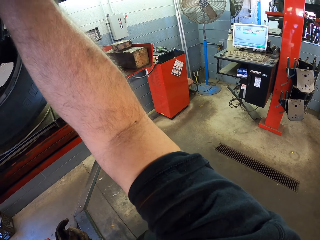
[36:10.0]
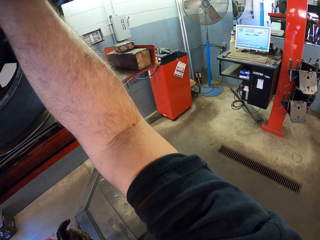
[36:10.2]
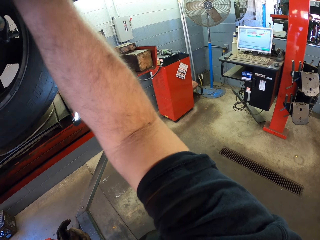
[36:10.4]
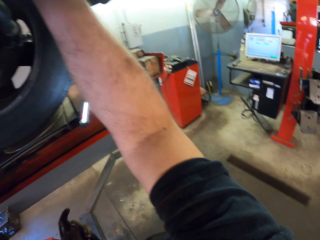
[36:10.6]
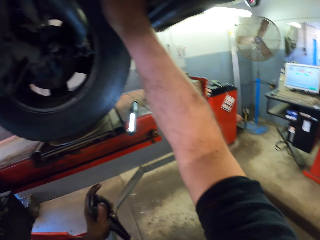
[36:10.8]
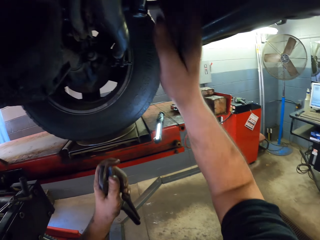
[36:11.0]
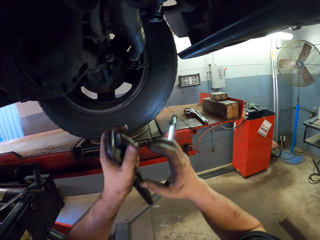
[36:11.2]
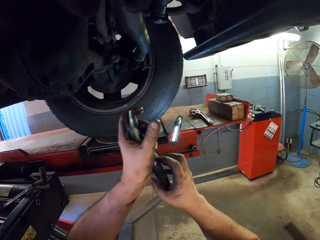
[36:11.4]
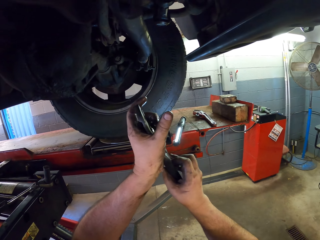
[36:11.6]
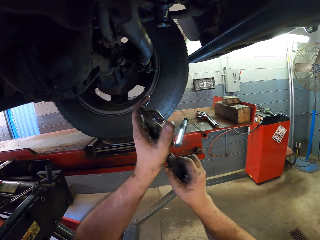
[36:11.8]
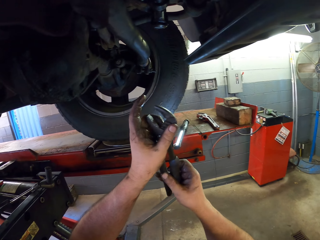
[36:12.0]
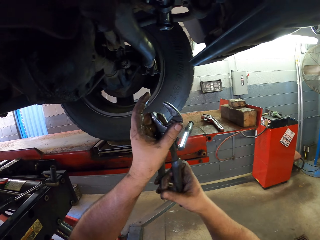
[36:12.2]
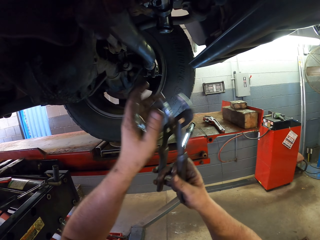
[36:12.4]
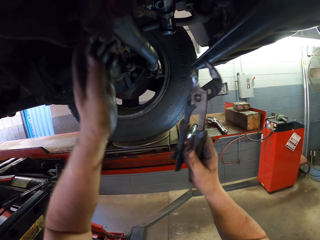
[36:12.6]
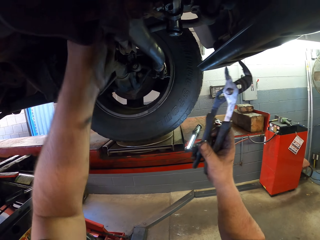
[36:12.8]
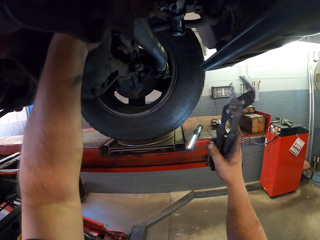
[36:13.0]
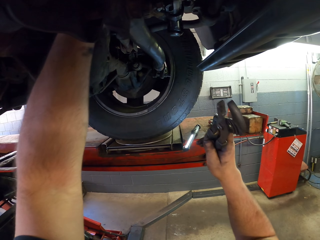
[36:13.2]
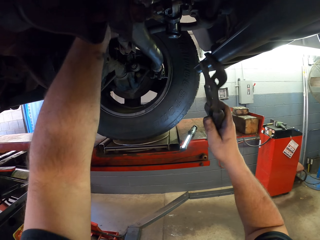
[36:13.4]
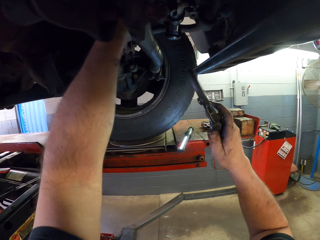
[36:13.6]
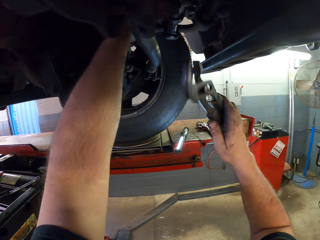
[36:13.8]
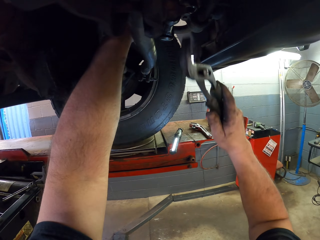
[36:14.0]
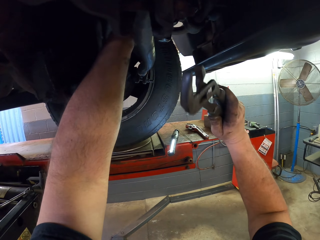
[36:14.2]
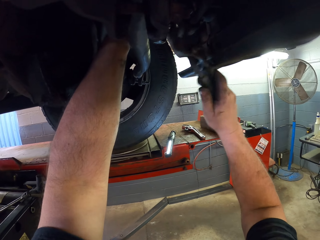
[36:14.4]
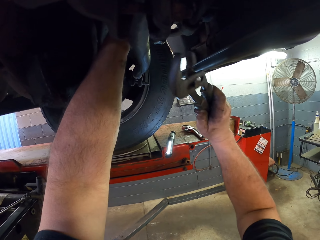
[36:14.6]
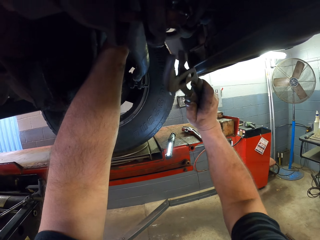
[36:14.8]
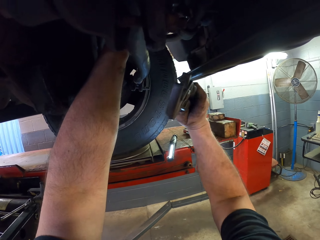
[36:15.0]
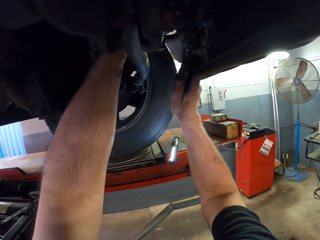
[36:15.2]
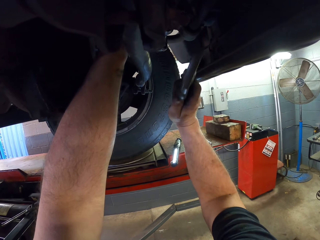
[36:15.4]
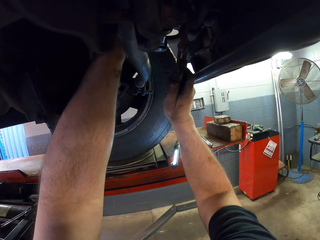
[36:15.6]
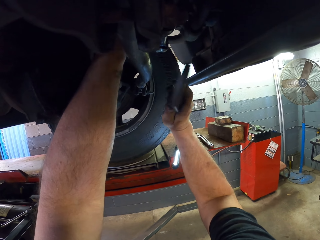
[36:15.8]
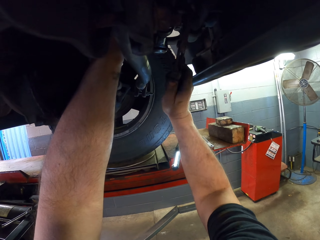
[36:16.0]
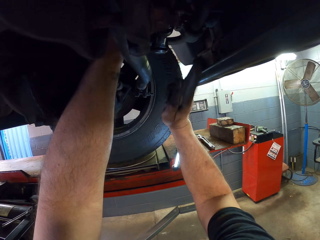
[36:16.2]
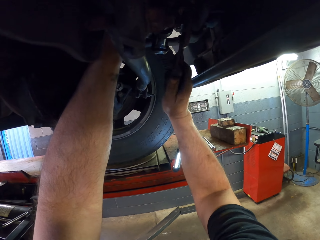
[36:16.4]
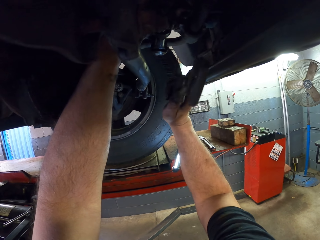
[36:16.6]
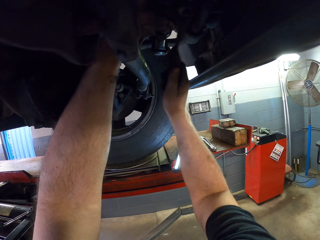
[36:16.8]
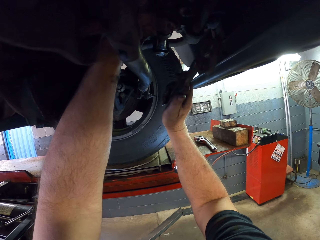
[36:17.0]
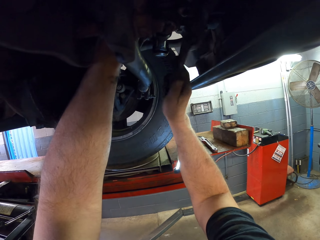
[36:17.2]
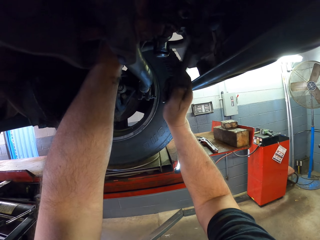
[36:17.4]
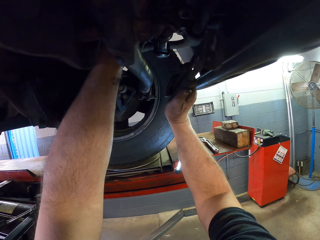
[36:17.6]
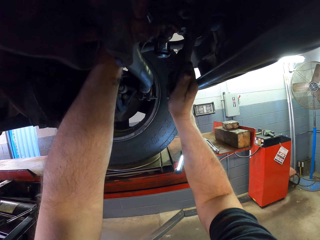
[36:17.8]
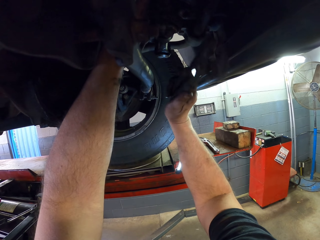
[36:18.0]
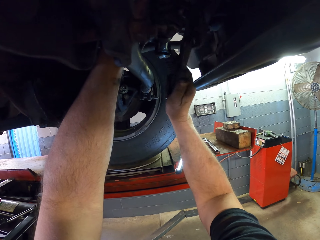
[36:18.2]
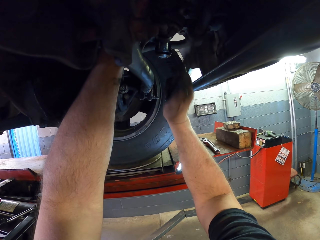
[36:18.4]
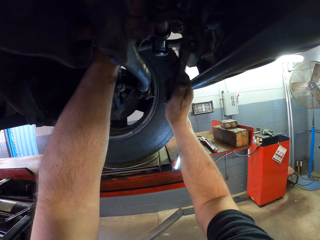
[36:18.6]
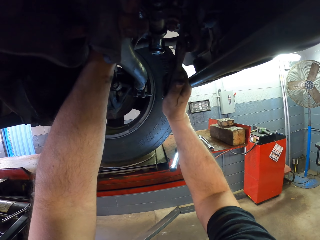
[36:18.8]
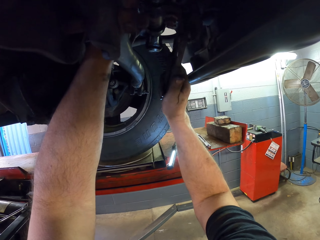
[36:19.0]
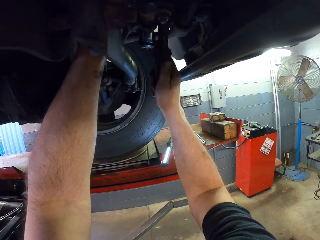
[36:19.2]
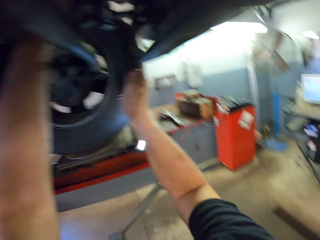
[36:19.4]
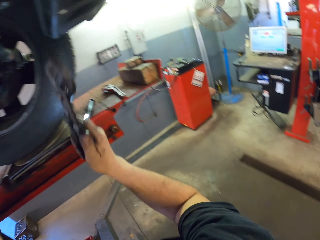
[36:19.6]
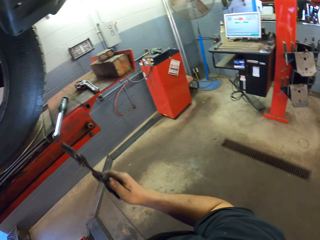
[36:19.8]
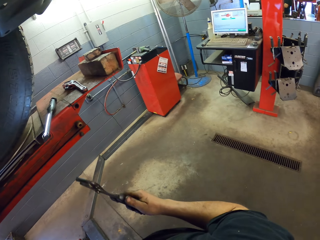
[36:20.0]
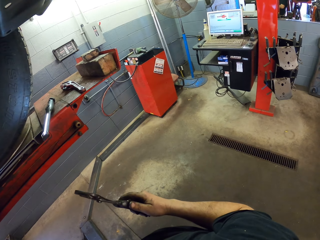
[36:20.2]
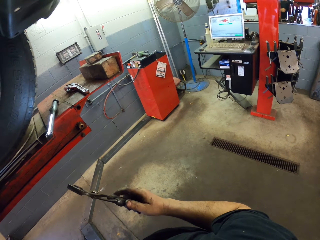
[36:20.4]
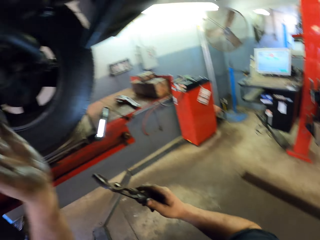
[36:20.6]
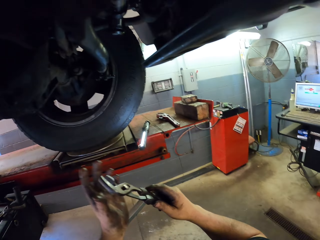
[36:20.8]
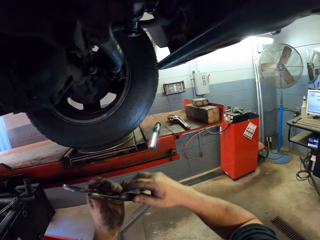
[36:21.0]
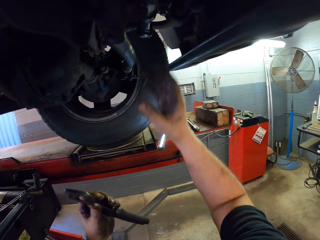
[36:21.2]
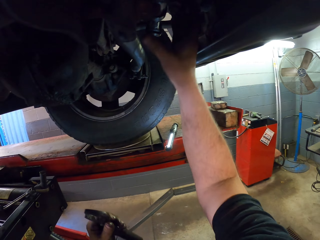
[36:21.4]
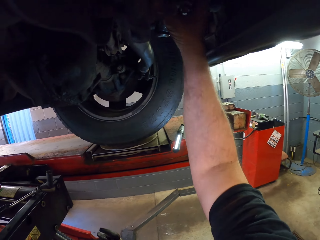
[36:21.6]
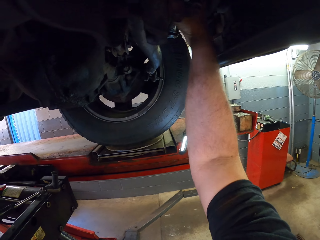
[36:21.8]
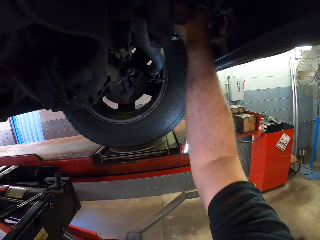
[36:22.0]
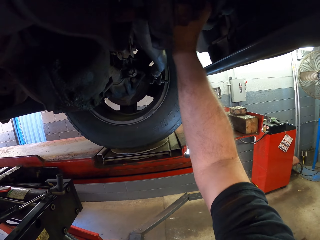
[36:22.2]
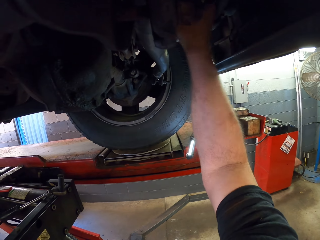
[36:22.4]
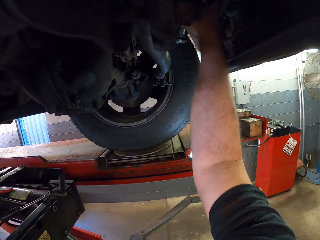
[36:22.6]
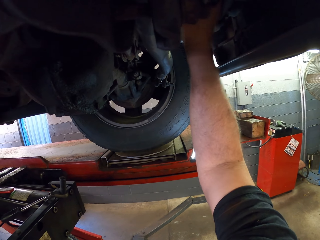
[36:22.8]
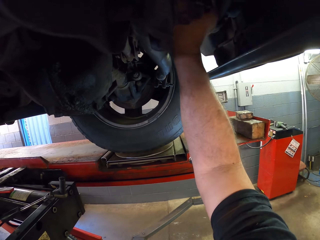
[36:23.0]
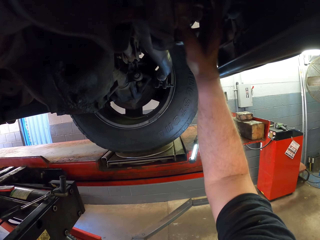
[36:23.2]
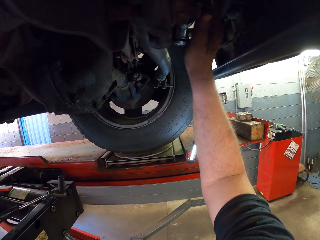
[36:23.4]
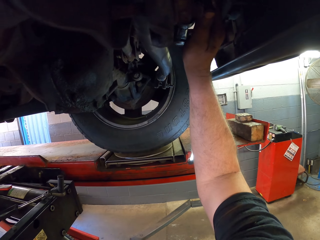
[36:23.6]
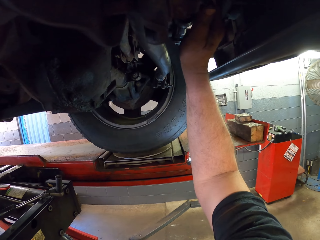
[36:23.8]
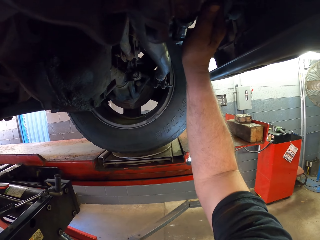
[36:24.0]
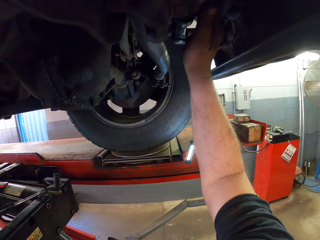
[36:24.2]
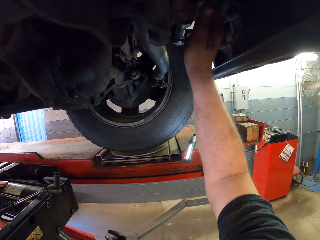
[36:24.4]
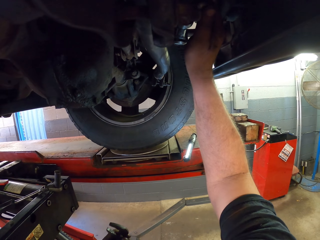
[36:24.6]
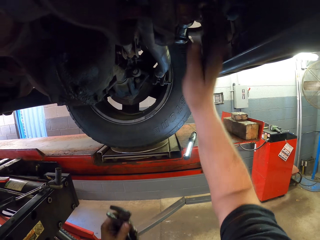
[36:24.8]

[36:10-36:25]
The camera wearer looks under the car. He touches the pliers. He hits something with the locking pliers. He interacts with a man. He puts the hand down. He looks under the car. He touches the wheel hub. He tightens something with his hand.

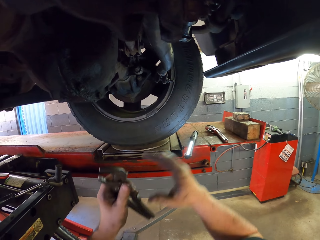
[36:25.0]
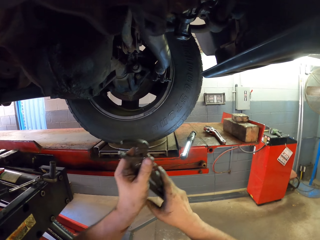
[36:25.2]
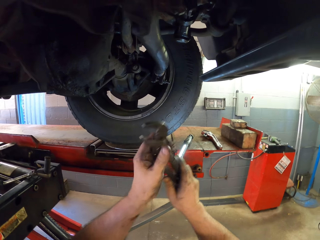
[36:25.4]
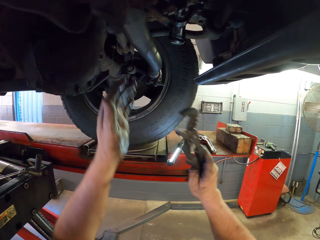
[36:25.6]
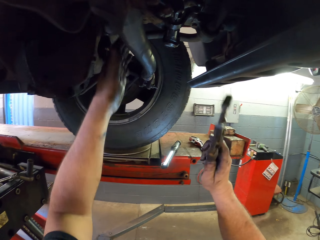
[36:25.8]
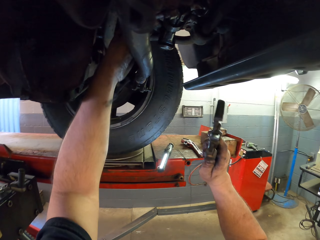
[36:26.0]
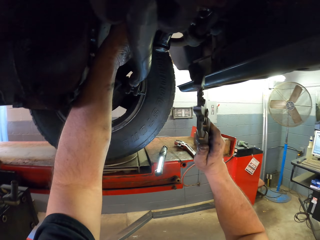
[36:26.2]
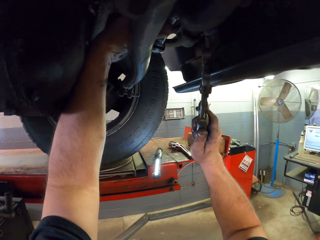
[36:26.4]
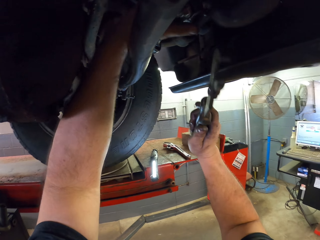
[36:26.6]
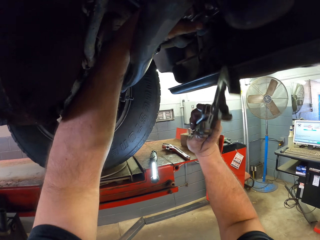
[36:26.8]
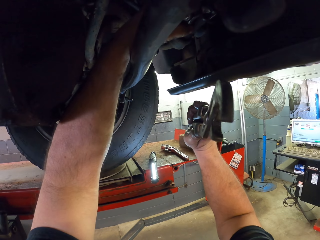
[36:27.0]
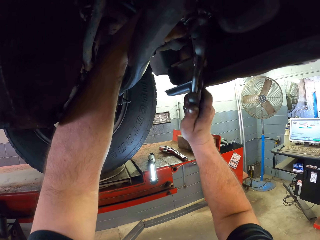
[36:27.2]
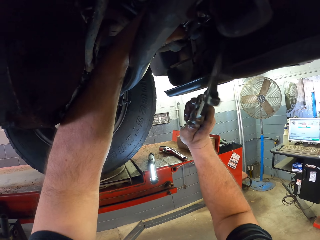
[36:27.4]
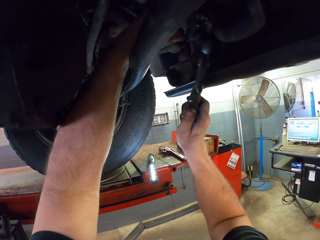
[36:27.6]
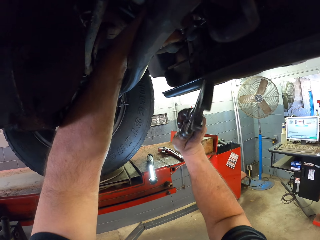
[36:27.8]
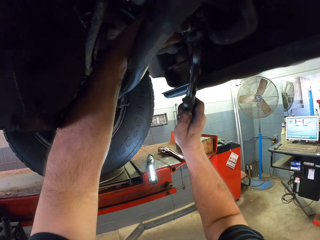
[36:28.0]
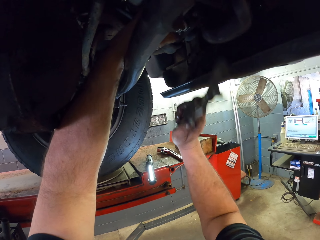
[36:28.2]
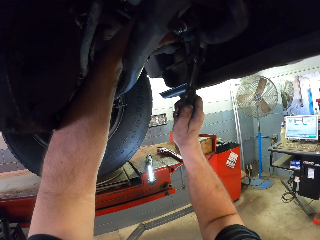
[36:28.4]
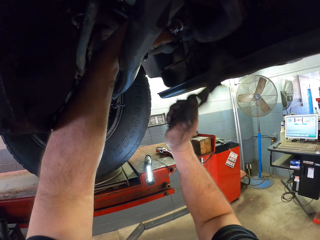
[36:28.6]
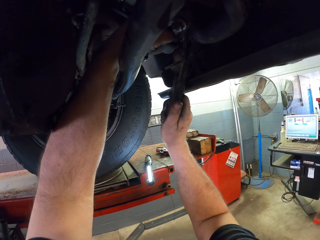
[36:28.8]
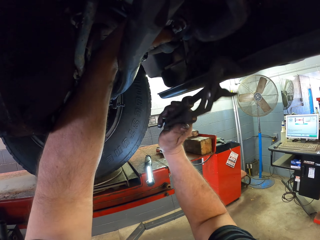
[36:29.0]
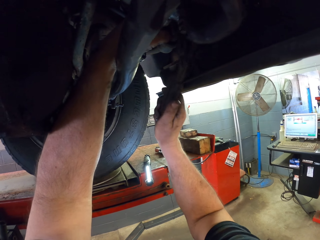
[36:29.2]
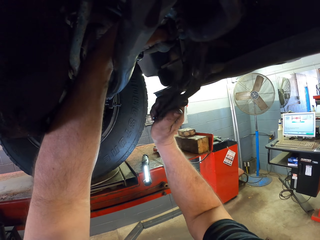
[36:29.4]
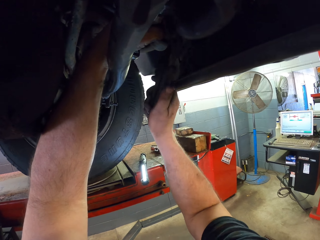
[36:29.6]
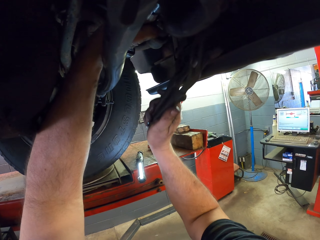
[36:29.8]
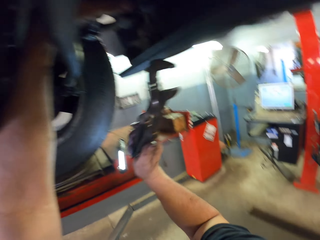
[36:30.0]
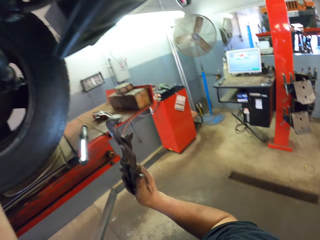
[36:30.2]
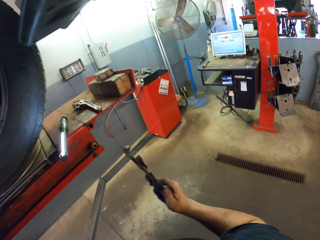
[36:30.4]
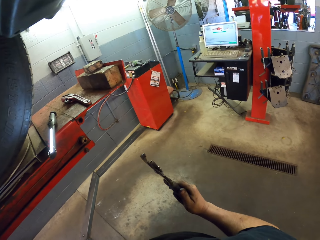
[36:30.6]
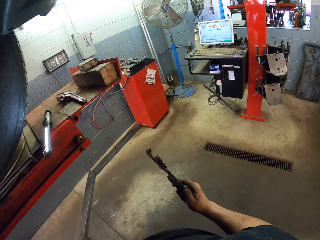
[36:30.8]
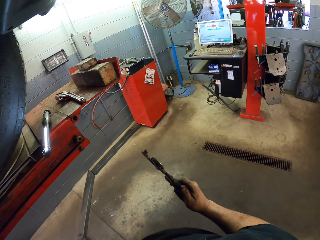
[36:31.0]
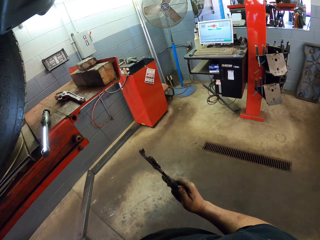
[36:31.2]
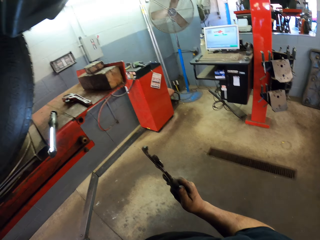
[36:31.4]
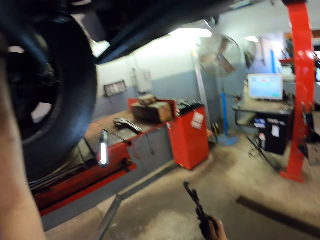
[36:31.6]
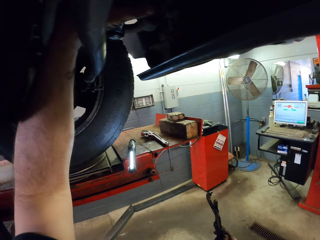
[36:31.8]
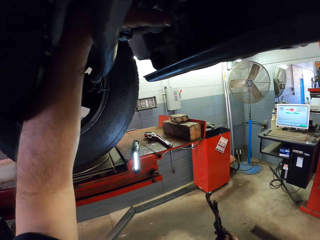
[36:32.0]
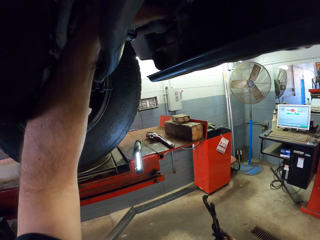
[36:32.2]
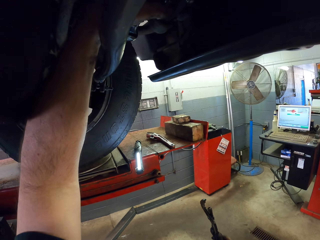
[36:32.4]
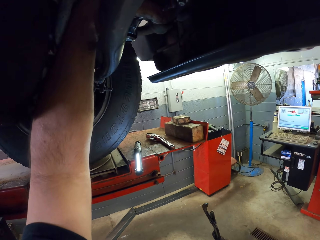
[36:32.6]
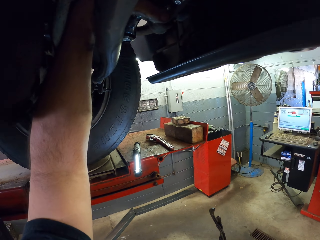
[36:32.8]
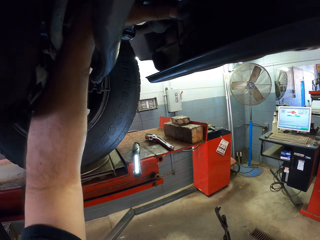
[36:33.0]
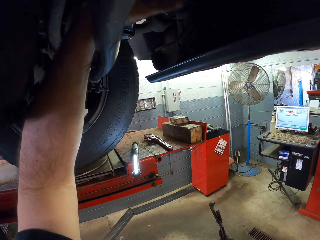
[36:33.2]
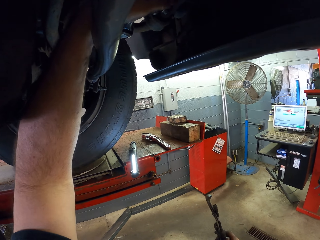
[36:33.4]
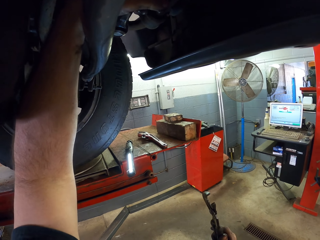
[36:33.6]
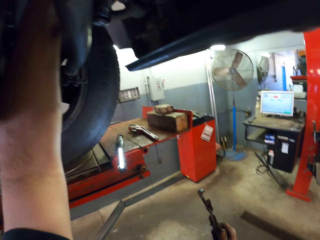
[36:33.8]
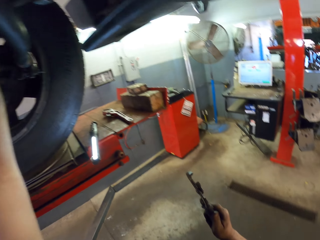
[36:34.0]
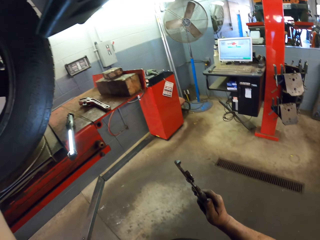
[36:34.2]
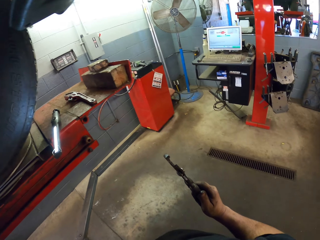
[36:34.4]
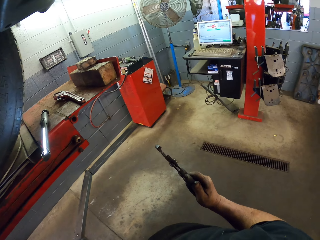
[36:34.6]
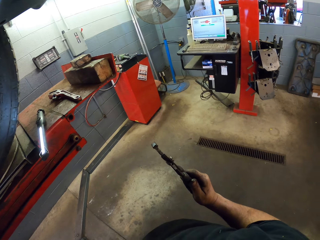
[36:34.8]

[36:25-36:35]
The camera wearer touches the pliers. He hits the wheel hub with the locking pliers. He interacts with a man. He puts the hand down. He looks under the car. He tightens something with his hand. He fixes the wheel hub.
